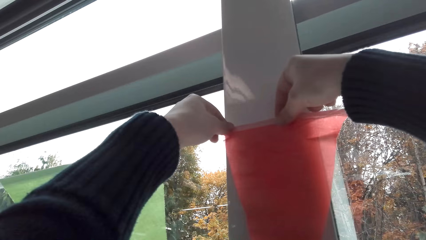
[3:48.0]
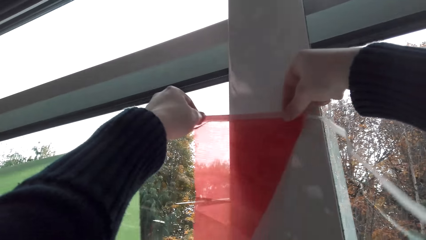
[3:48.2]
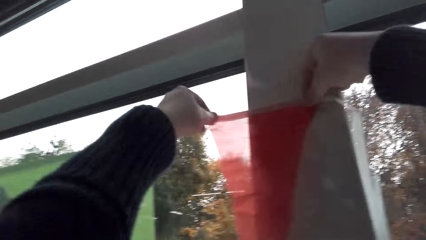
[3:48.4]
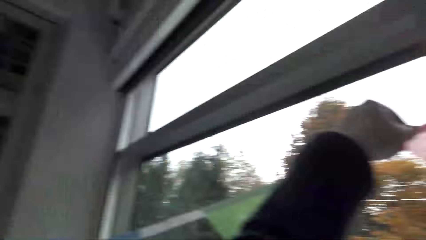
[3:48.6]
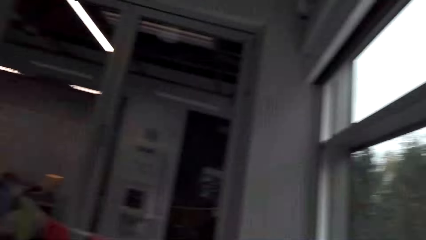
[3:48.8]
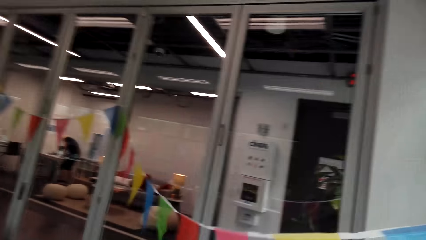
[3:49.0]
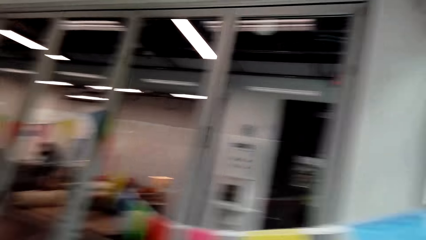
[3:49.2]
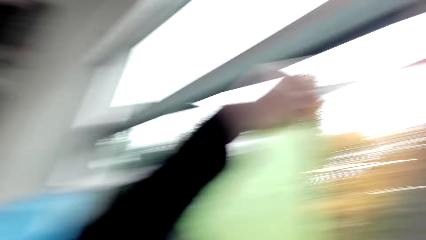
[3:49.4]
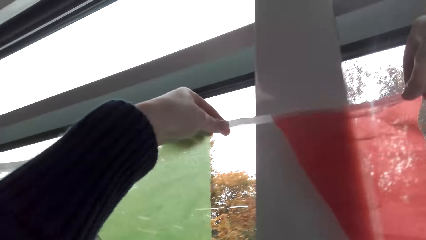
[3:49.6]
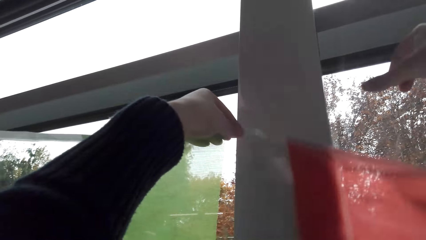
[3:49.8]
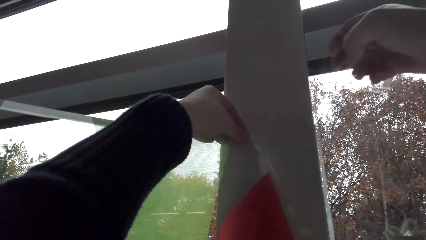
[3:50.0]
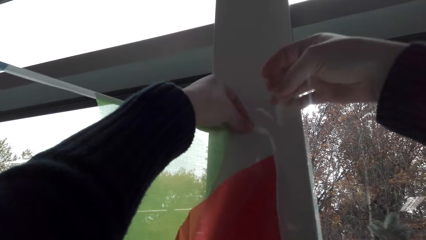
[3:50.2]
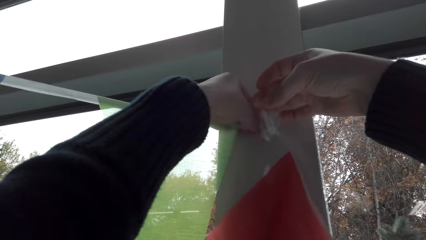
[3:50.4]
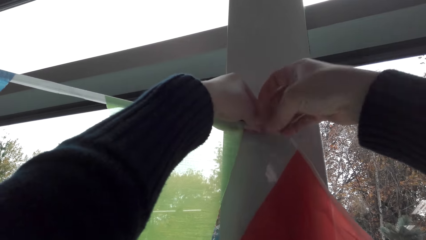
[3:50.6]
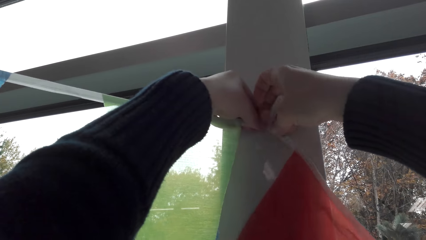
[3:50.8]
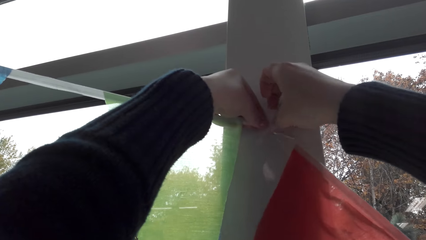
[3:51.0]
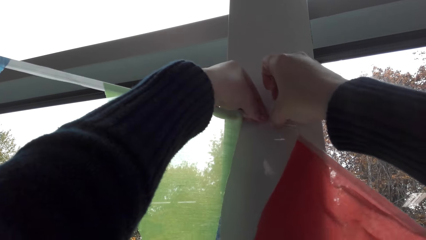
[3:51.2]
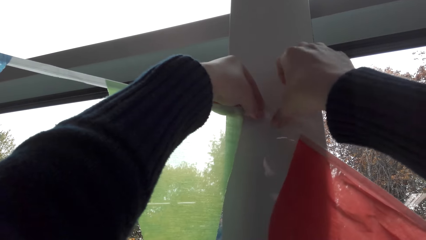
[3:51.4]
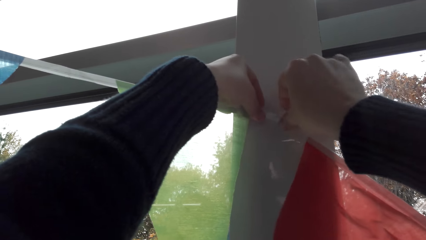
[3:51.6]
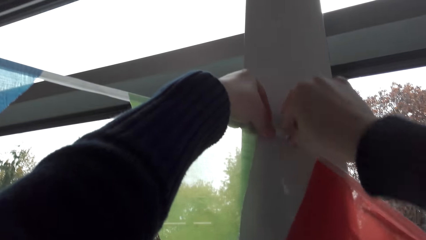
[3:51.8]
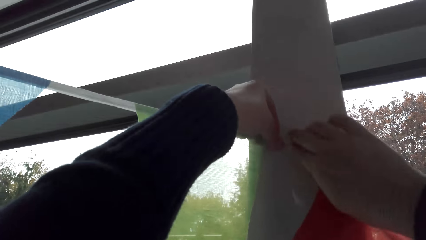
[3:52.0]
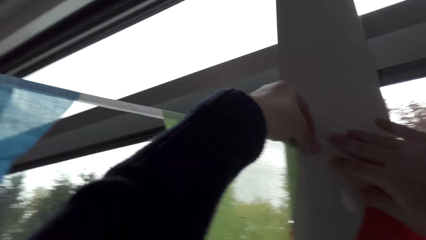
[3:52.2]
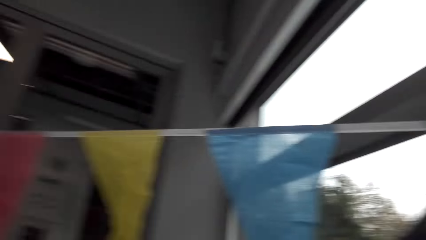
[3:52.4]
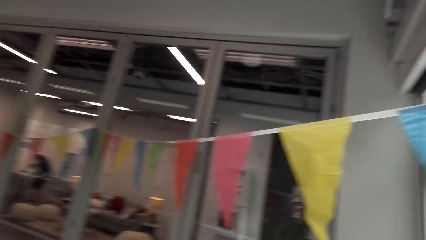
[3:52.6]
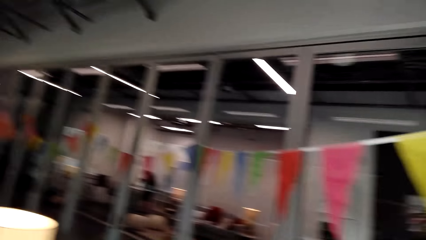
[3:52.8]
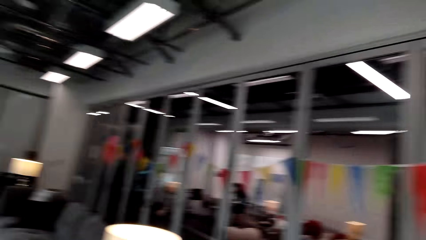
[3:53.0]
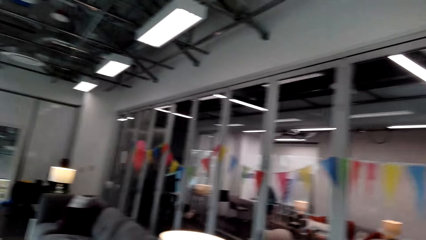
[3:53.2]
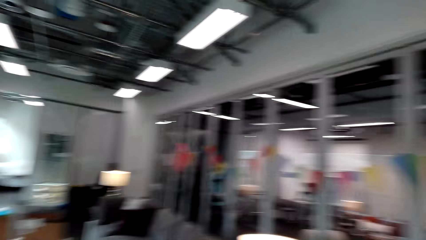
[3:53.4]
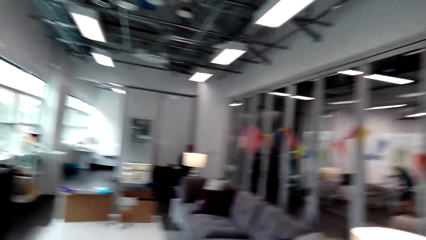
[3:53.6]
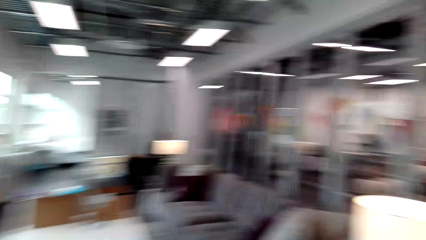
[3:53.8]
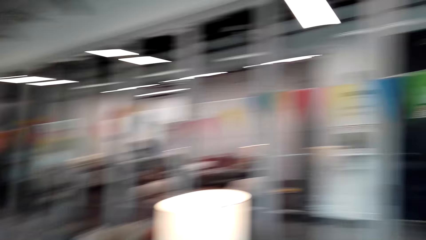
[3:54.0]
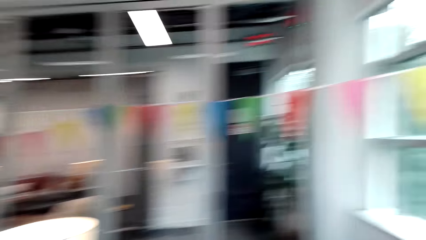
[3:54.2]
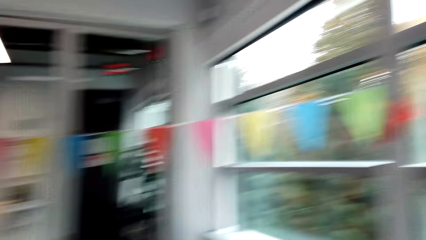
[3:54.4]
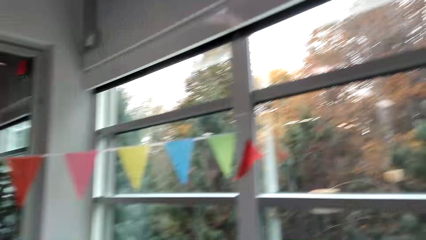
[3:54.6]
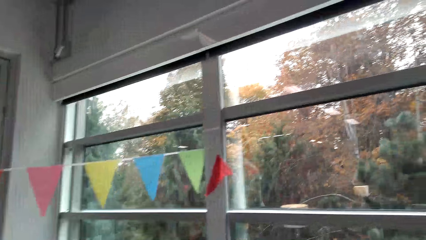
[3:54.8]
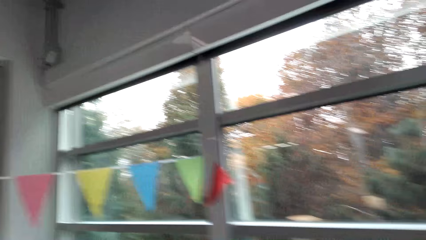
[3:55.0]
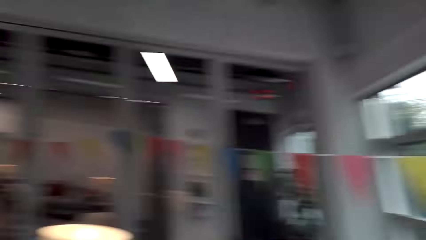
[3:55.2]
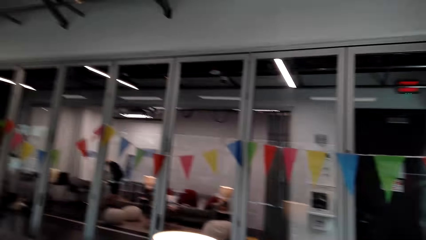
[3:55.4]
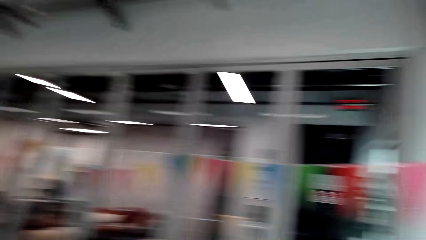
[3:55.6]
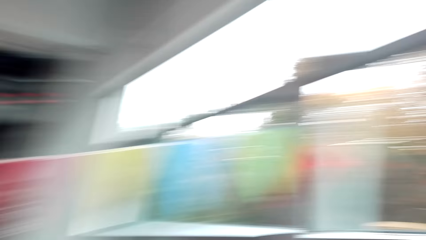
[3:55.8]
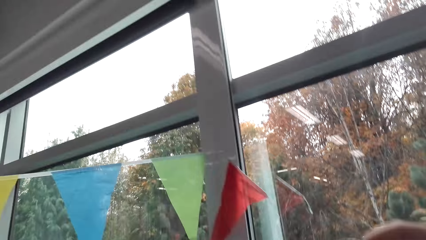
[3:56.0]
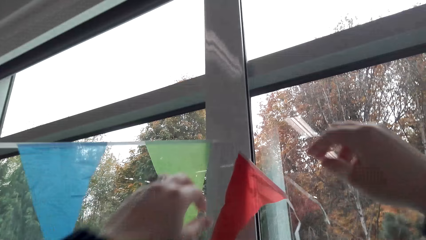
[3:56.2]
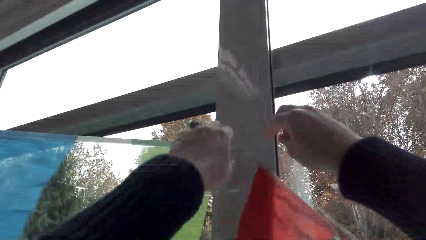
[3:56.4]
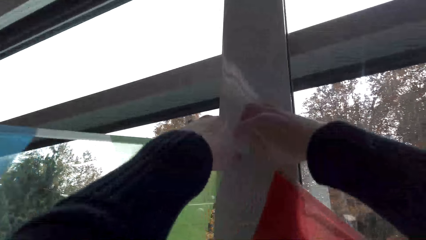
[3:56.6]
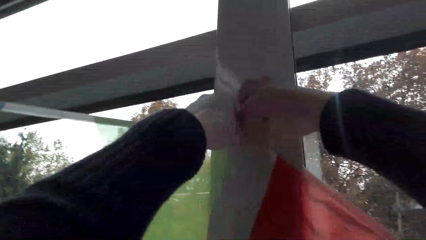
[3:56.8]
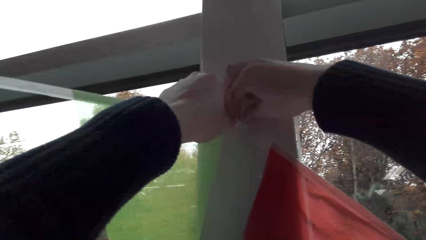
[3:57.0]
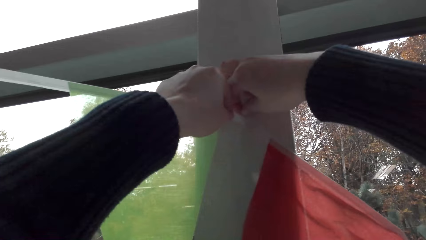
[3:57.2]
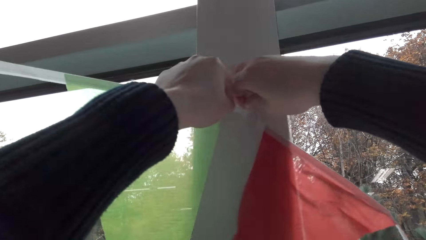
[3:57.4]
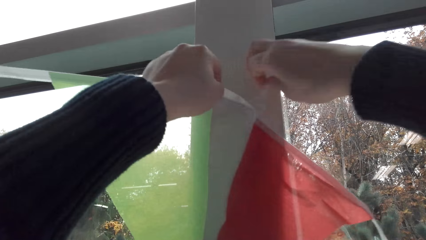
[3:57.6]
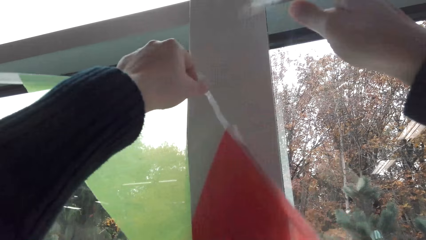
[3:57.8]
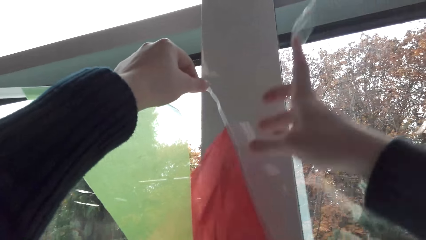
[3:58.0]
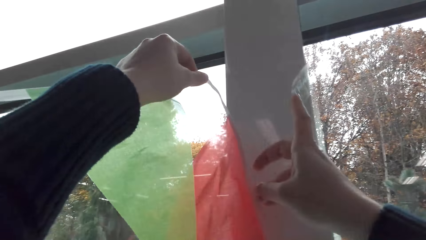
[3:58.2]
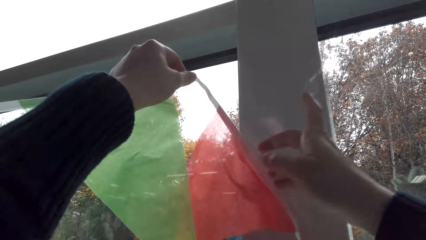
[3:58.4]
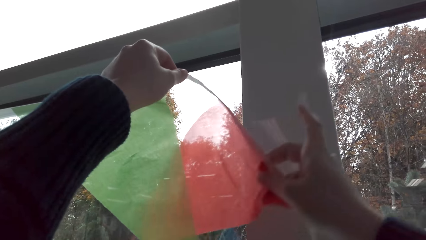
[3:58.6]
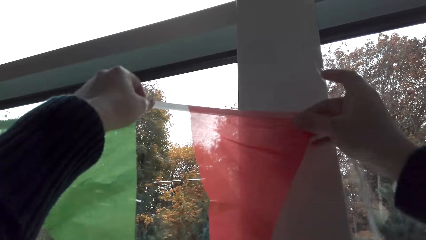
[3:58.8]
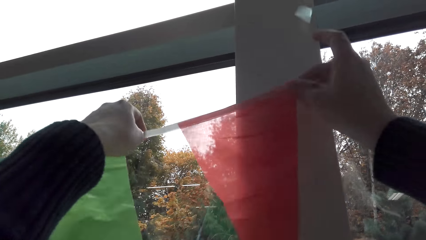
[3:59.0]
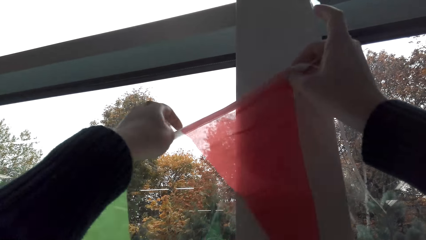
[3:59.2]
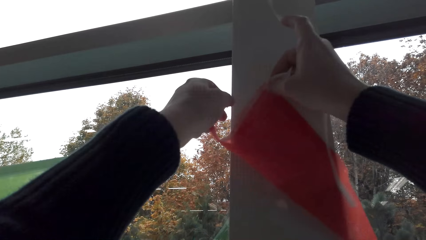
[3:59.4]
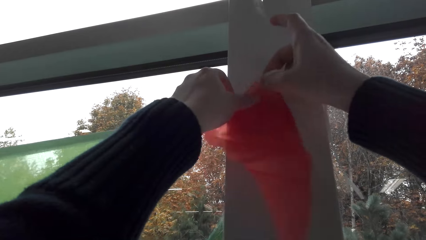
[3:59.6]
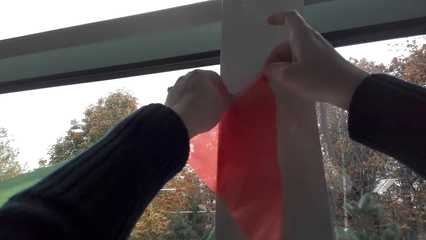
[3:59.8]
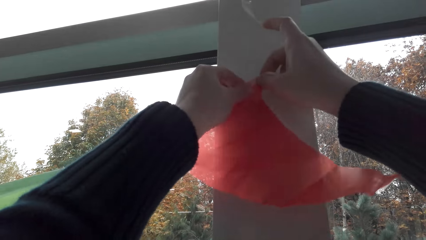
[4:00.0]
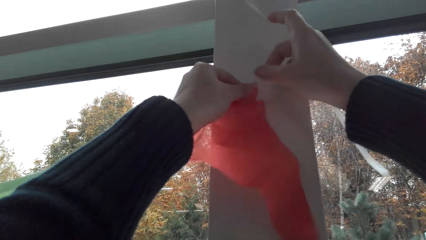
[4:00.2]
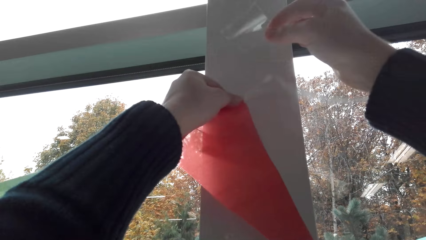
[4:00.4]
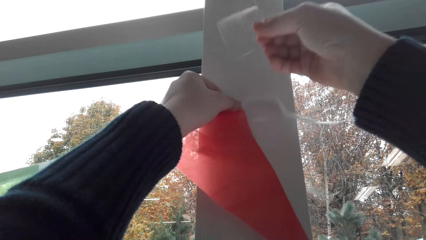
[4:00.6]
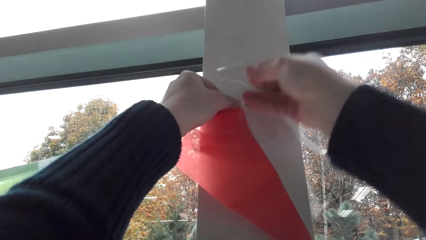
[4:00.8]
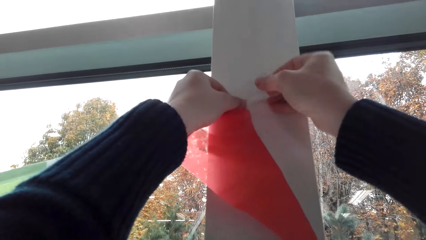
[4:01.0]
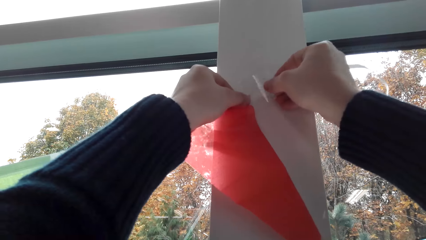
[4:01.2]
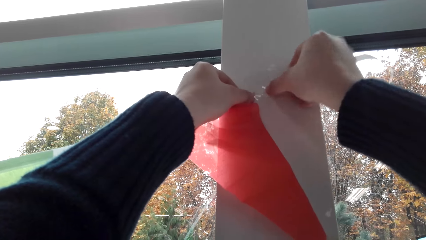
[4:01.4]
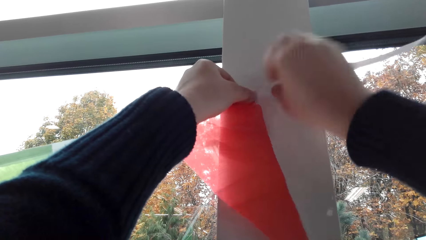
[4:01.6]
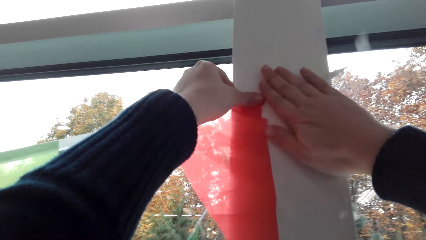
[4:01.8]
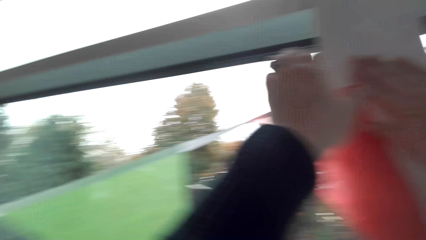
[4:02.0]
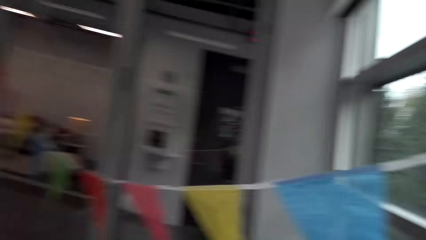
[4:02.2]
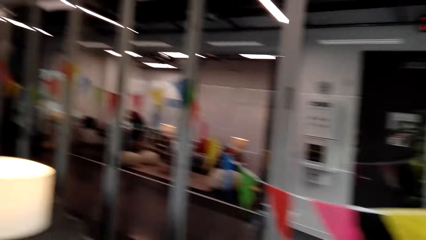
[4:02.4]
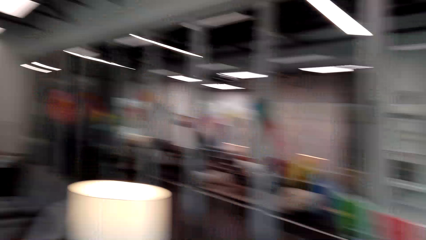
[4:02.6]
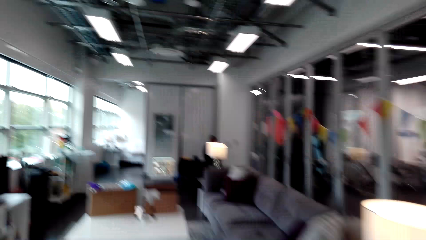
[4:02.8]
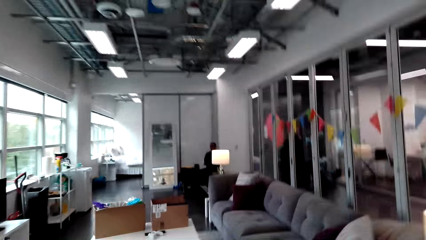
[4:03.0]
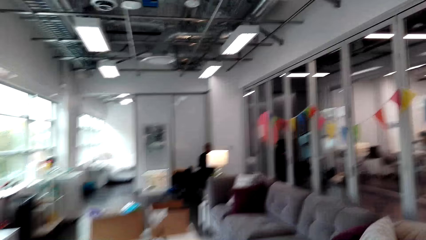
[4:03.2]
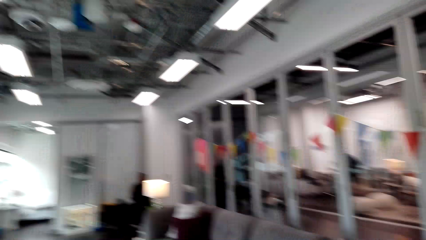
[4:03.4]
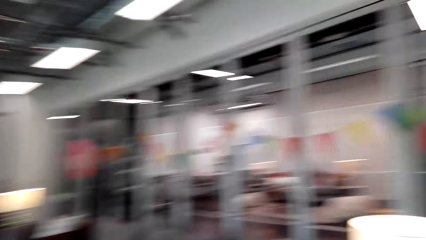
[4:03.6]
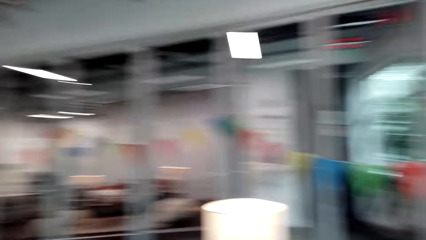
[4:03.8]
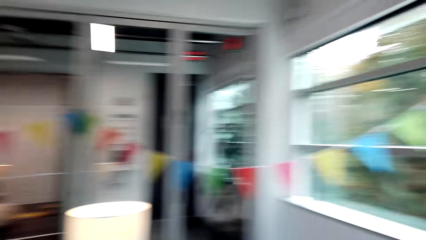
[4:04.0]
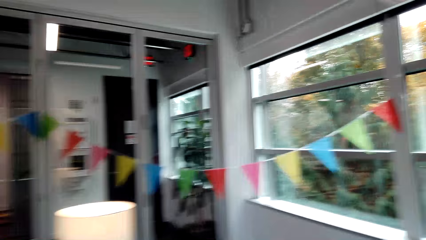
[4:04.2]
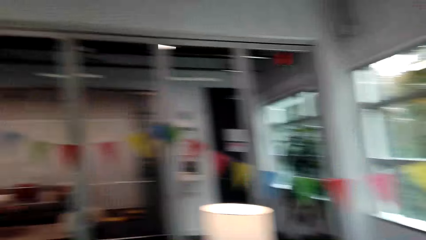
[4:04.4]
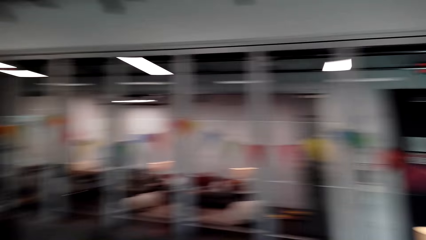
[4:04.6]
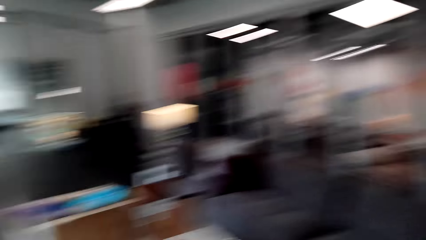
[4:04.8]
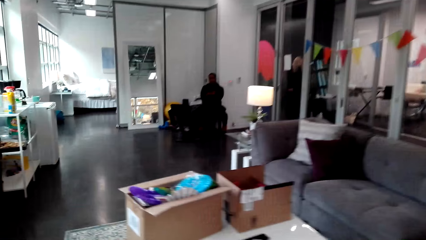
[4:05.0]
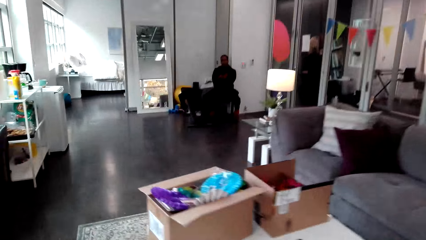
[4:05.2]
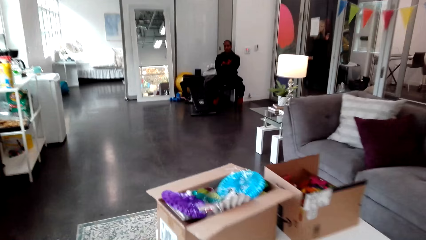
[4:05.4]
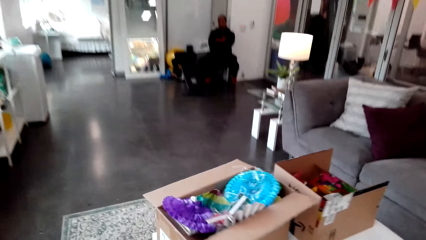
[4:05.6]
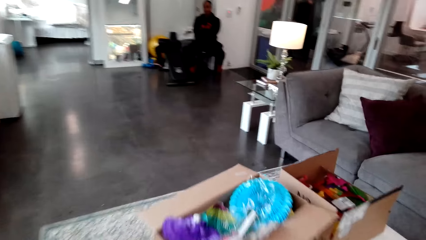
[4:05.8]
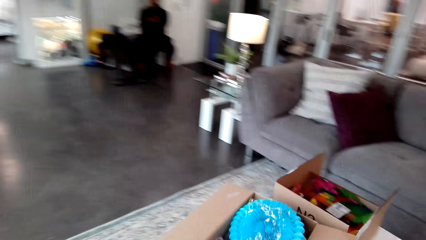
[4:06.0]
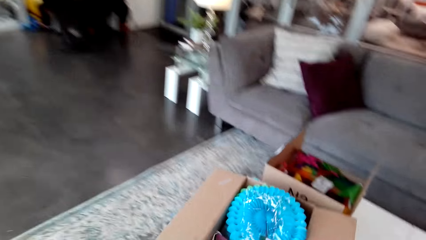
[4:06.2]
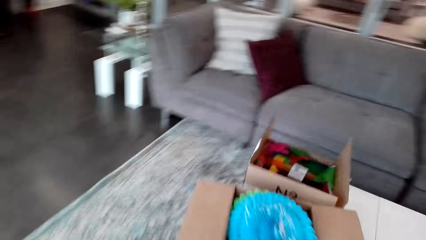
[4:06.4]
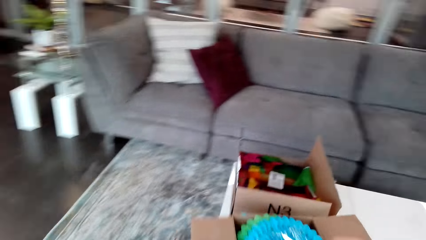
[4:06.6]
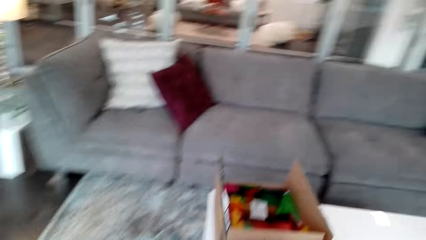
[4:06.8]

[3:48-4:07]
The camera wearer sticks the piece of cloth with a cello tape on the wall. They remove the cello tape from the pattern. They stretch the pattern. They stick the piece of cloth with a cello tape on the wall. They move around the house.
